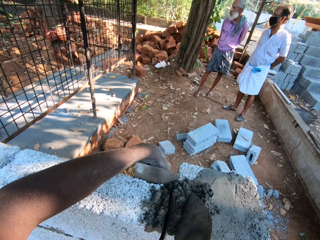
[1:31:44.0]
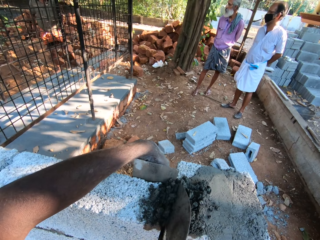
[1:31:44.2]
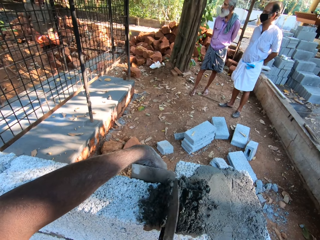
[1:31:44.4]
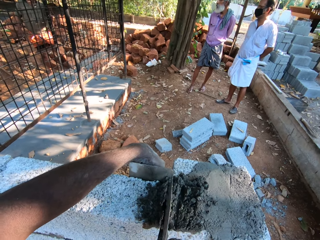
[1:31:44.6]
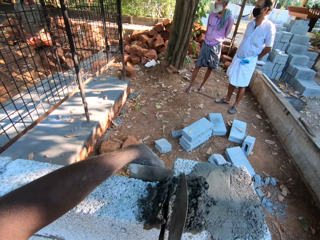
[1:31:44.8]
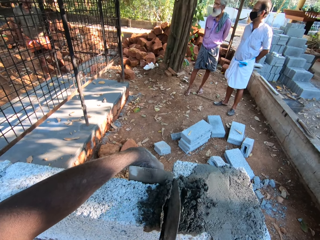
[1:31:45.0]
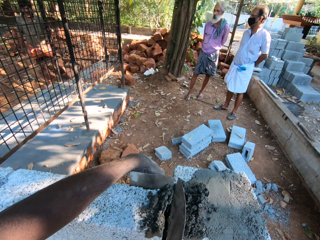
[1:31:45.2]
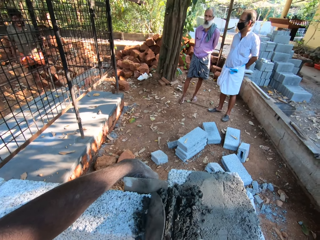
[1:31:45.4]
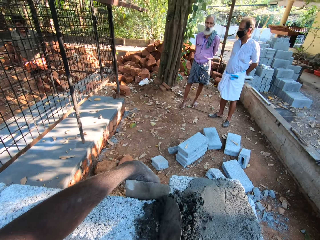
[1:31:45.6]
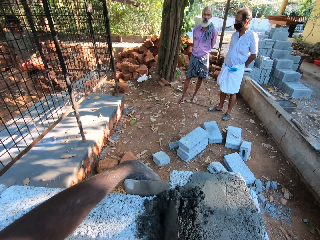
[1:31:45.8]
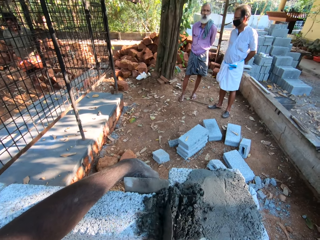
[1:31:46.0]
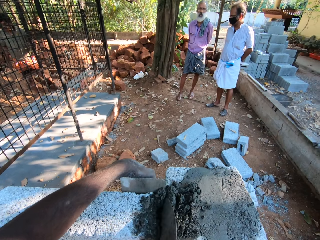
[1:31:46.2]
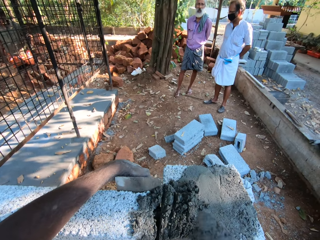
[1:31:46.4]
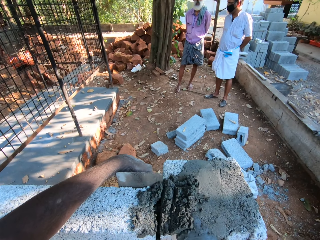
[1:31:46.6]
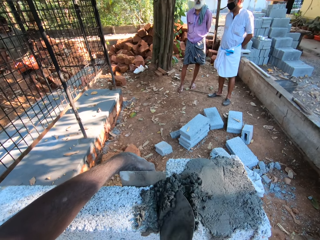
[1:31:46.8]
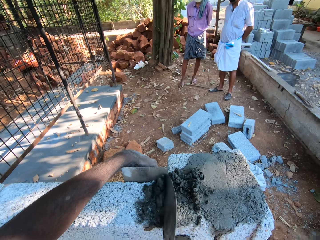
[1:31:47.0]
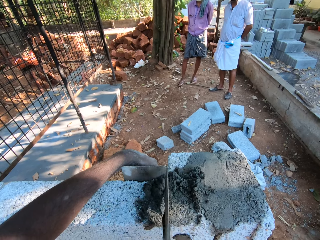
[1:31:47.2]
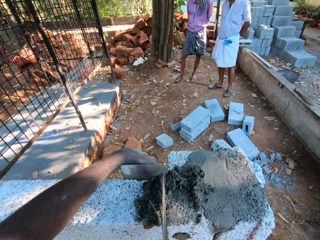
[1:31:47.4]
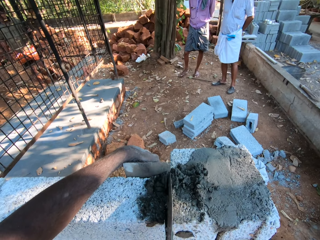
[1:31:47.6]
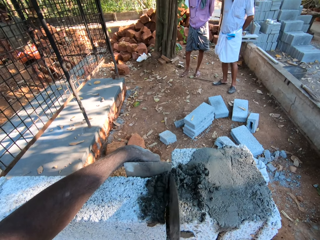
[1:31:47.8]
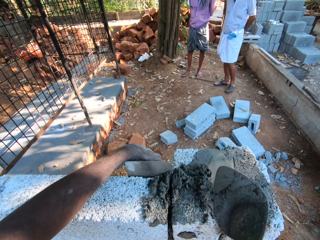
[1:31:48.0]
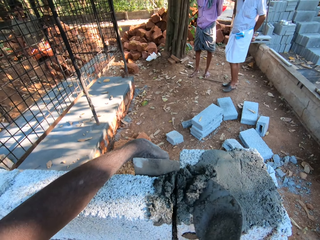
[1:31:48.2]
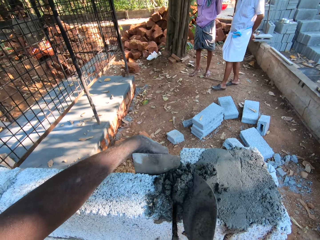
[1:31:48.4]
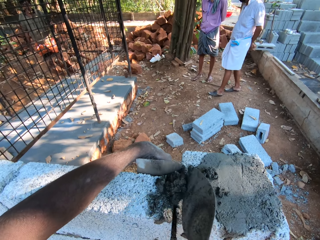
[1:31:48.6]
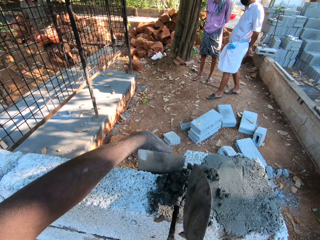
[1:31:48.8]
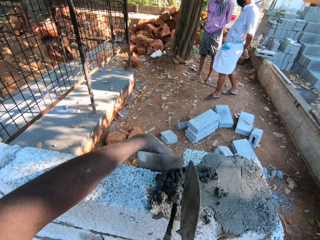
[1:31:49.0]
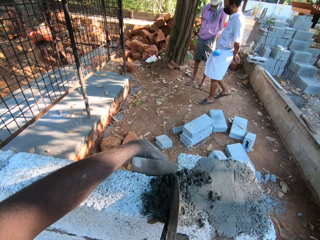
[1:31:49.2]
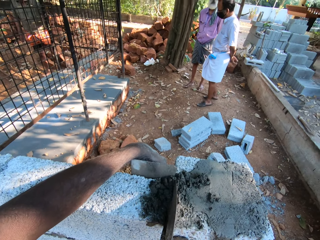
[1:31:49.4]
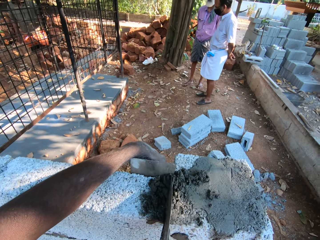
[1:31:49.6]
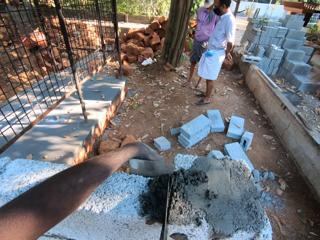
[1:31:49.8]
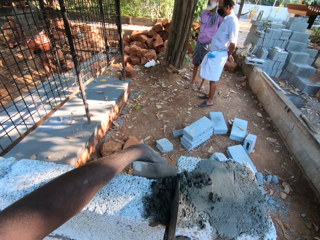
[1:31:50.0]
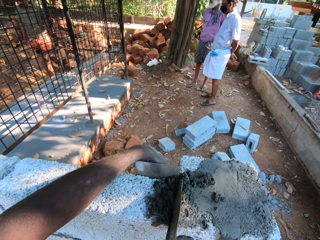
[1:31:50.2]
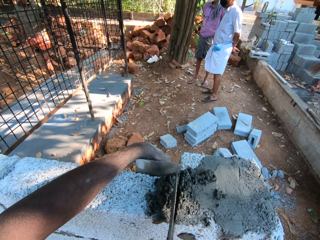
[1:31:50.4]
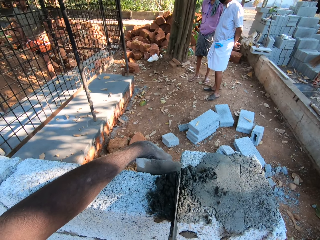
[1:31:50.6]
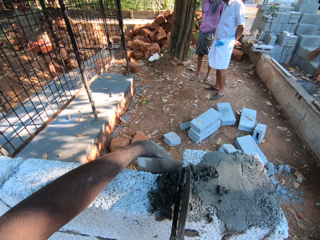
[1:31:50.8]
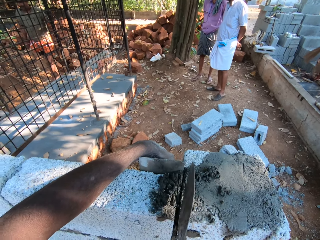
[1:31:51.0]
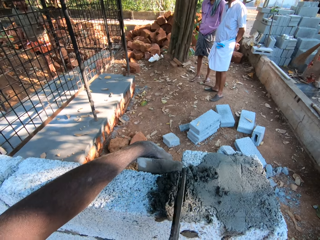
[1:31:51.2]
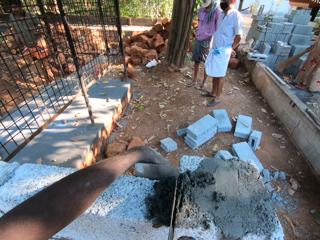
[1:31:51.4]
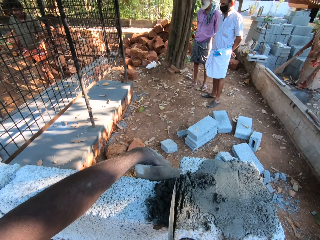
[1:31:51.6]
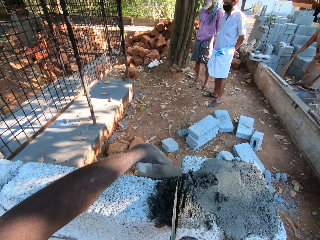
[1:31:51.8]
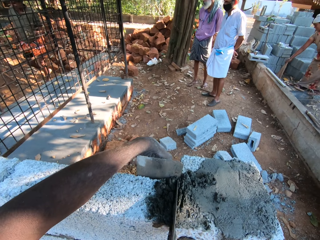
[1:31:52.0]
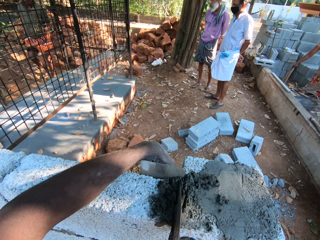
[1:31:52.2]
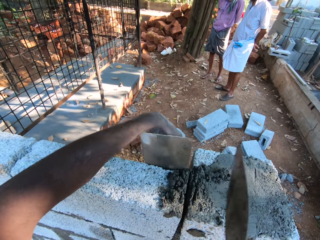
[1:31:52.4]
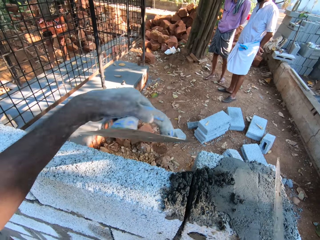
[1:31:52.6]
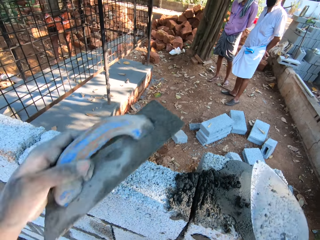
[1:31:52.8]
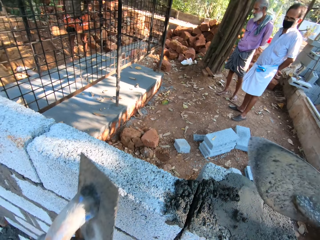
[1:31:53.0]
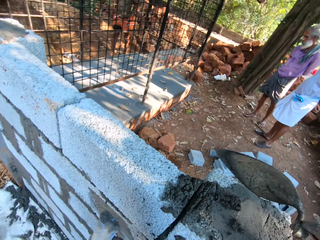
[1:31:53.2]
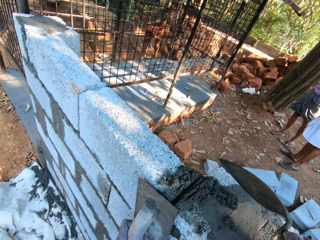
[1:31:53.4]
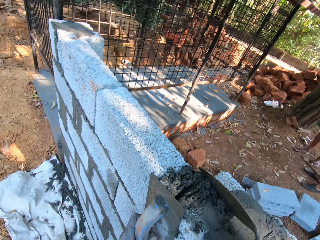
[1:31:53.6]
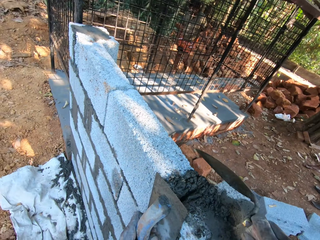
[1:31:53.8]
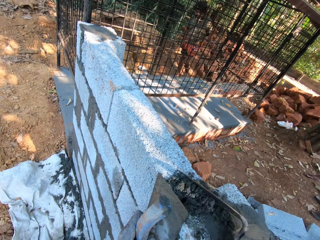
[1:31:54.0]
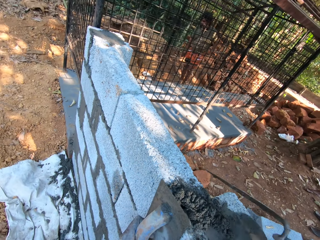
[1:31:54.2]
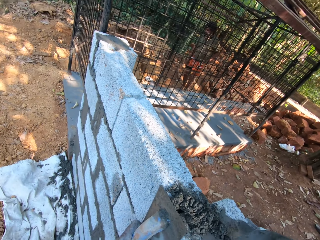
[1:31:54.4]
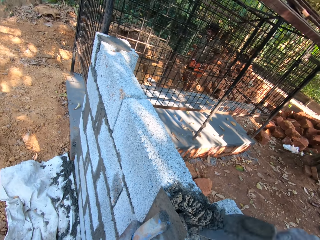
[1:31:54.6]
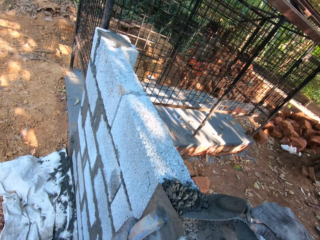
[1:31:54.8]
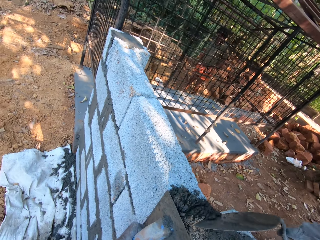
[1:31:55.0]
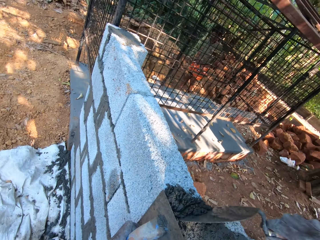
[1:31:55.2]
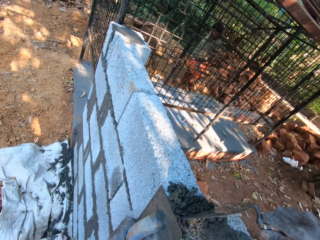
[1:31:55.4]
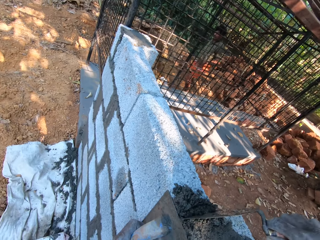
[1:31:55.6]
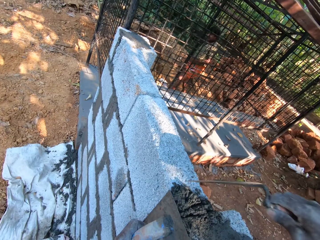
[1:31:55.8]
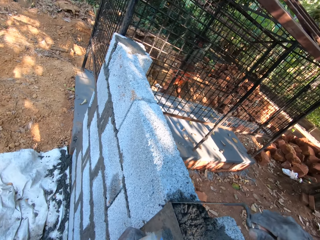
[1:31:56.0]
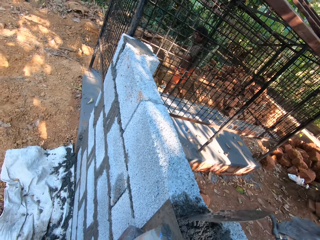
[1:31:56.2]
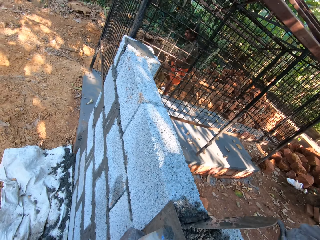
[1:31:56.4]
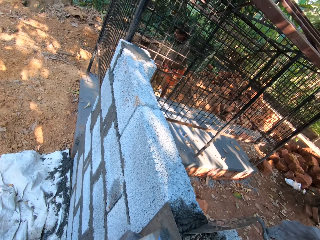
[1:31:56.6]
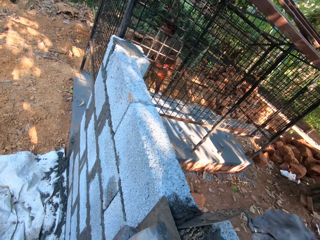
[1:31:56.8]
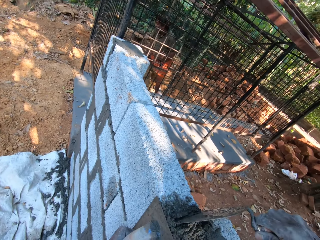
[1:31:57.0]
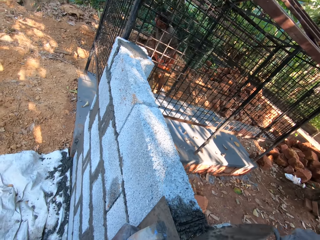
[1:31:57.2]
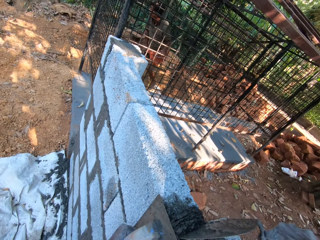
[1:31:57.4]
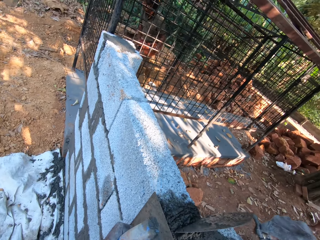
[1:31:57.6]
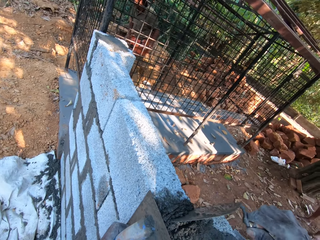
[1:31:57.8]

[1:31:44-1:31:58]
A man converses. The camera wearer converses. Another man converses. The camera wearer converses. A woman sweeps the ground with the broom in her right hand. The camera wearer scoops the mortar in the brickwork with the brick trowel in his right hand. He removes the metal float or wooden float on the bricks. He converses. He places the wooden float on the brickwork with his left hand. He gathers the mortar on the brickwork with the brick trowel in his right hand. He scoops the mortar in the brickwork with the brick trowel in his right hand.

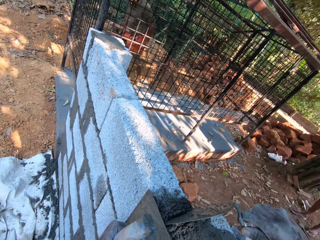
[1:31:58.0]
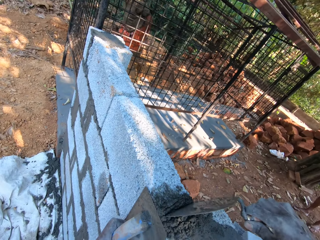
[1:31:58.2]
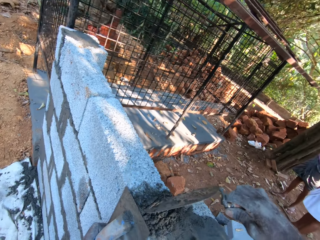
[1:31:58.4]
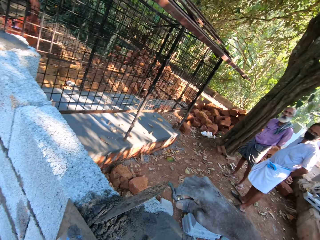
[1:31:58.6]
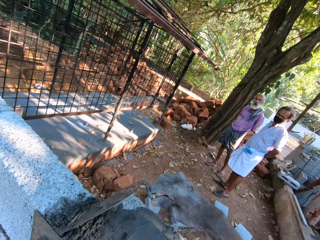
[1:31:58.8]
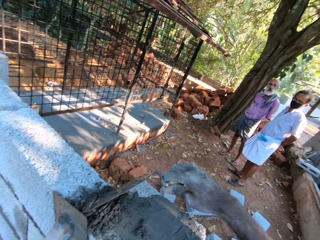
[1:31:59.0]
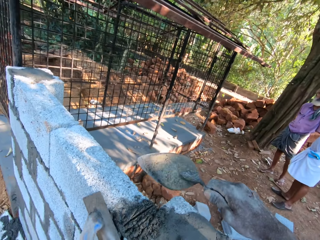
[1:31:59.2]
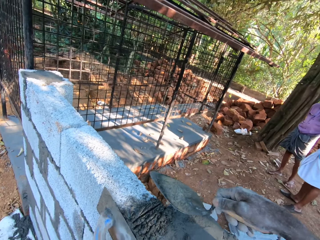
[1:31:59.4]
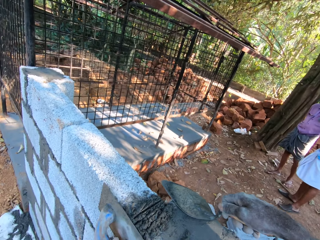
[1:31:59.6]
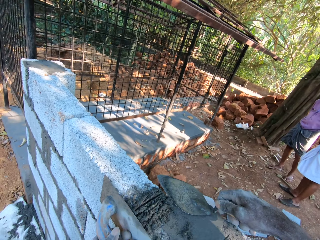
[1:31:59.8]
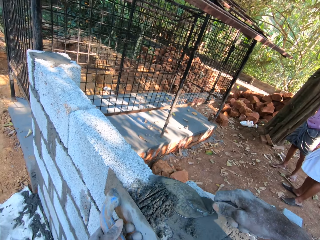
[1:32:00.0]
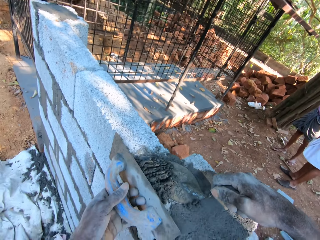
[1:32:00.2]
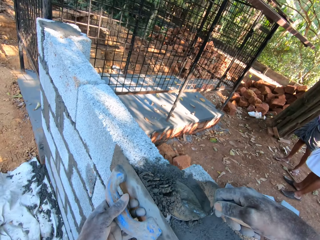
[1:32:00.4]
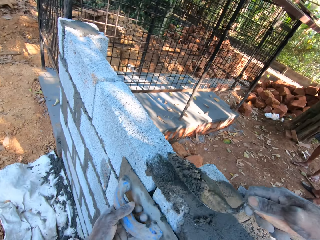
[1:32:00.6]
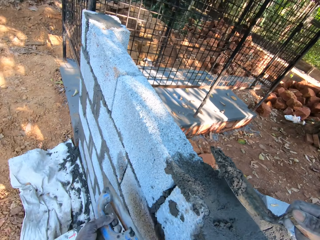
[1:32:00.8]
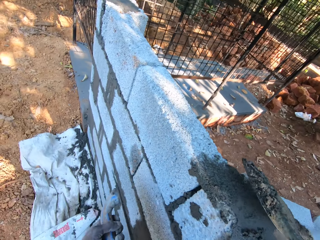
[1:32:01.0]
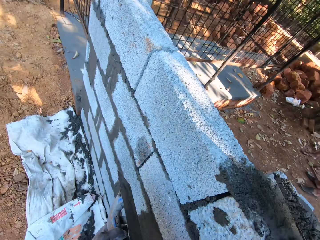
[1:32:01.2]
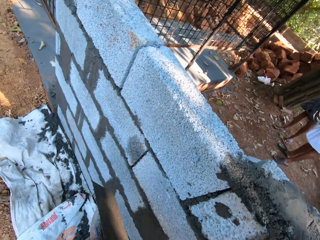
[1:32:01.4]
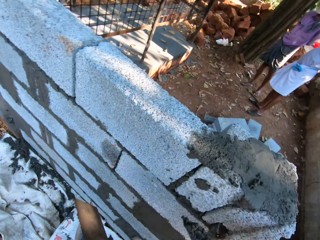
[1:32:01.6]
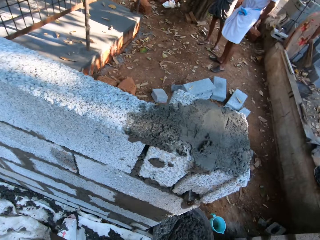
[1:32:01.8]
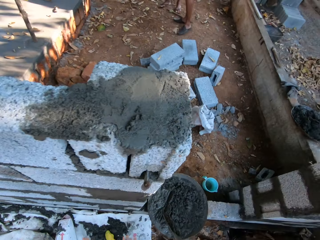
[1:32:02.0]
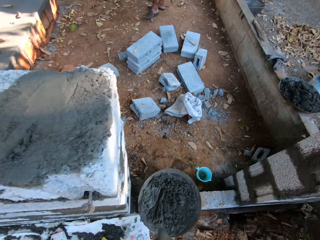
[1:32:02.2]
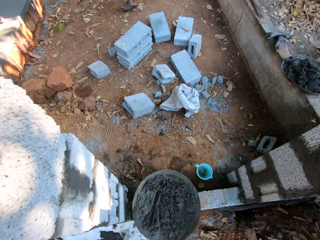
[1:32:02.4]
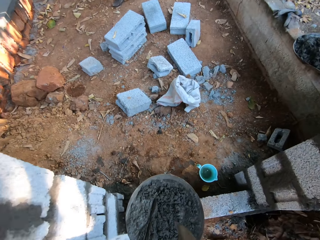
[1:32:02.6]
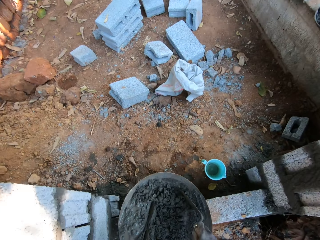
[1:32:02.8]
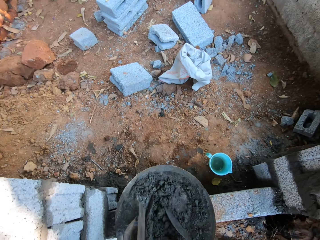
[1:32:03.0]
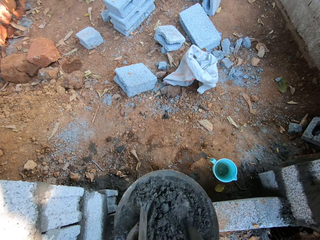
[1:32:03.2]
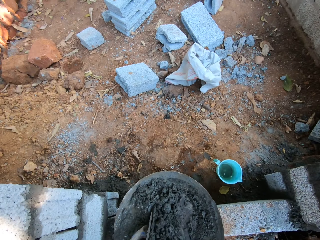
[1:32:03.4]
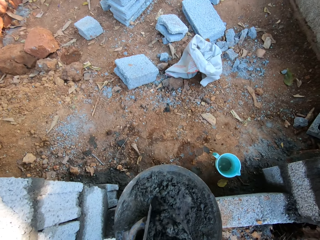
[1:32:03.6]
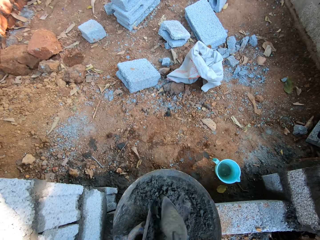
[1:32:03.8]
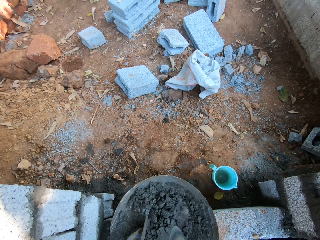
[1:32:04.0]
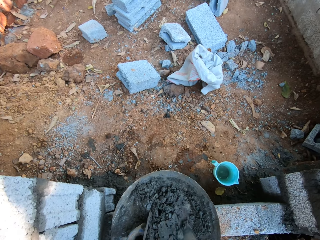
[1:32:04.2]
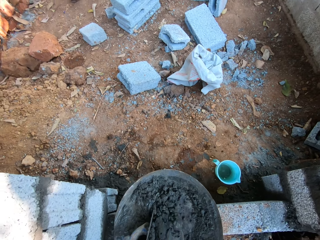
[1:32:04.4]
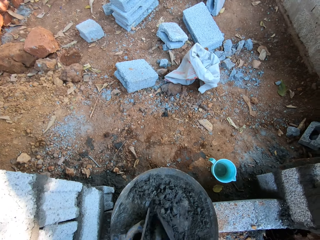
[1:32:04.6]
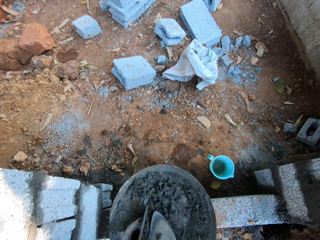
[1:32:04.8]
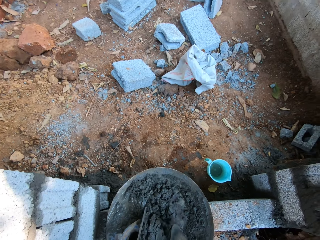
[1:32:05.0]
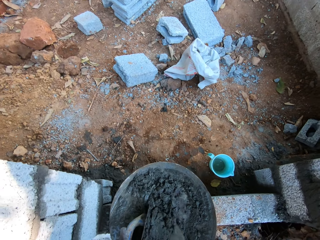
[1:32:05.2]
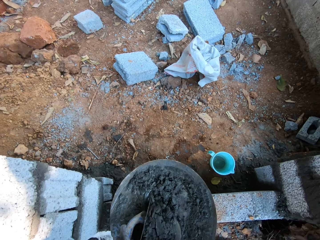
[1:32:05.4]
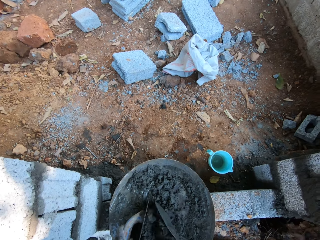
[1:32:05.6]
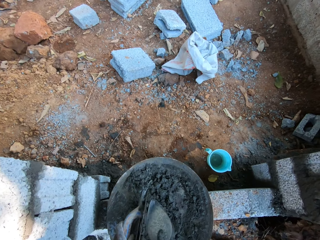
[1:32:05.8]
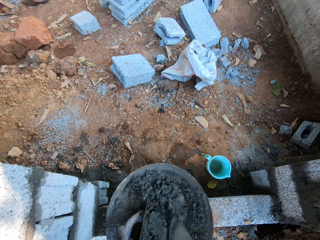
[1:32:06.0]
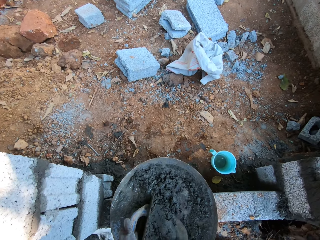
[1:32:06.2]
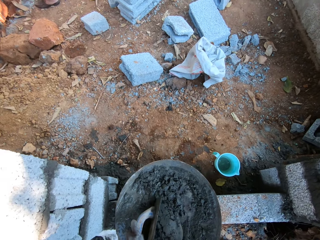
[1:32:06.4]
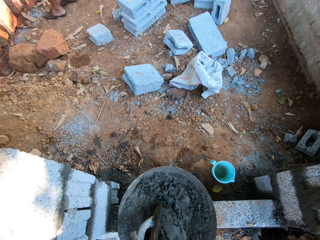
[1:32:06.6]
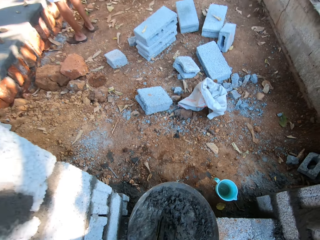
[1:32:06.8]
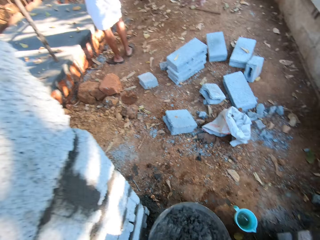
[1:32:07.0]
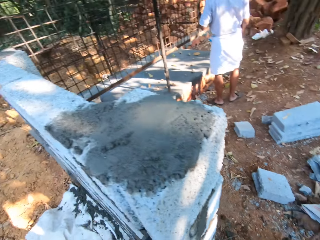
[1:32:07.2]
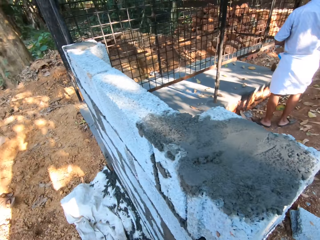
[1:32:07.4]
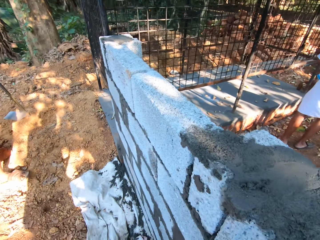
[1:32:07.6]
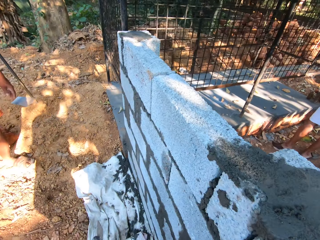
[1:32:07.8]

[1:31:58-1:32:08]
The camera wearer scrapes the mortar from the brickwork with a brick trowel in his right hand. He scoops the mortar into the head pan with the brick trowel in his right hand. He walks right. He places the wooden float in the head pan with his left hand. He mixes the mortar in the head pan with the brick trowel in his right hand. He takes the mortar with the brick trowel in his right hand. He walks left.
